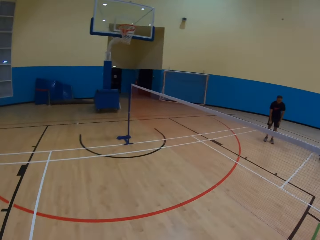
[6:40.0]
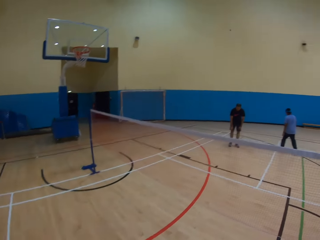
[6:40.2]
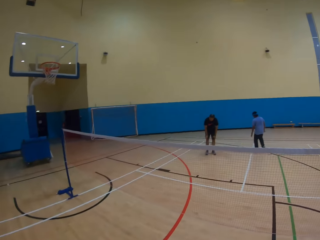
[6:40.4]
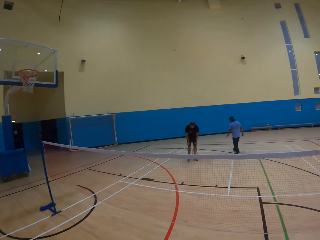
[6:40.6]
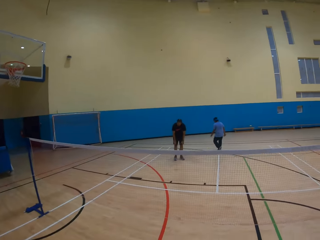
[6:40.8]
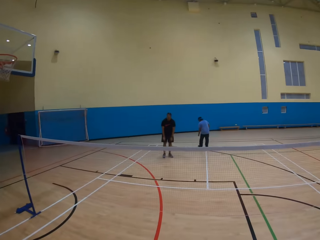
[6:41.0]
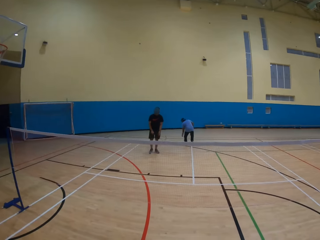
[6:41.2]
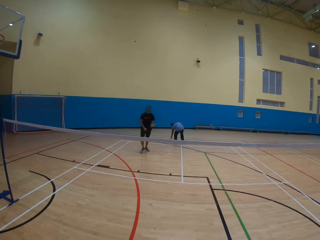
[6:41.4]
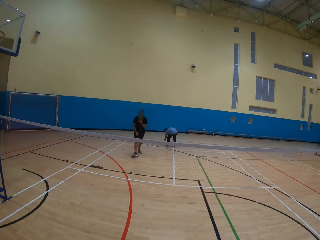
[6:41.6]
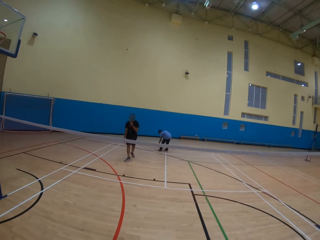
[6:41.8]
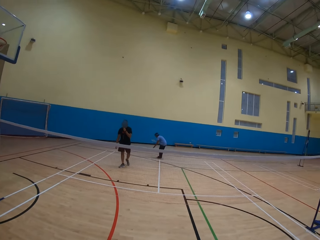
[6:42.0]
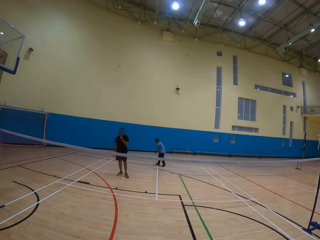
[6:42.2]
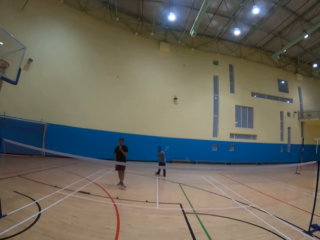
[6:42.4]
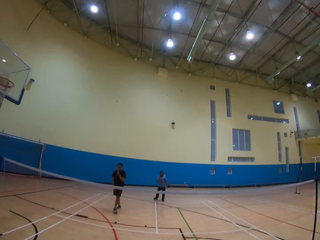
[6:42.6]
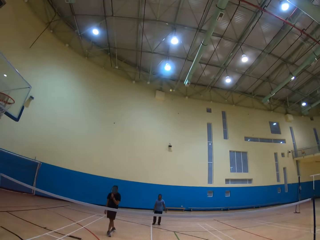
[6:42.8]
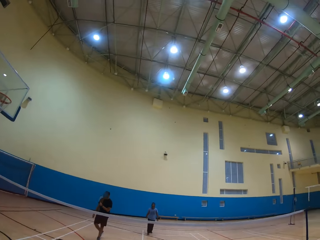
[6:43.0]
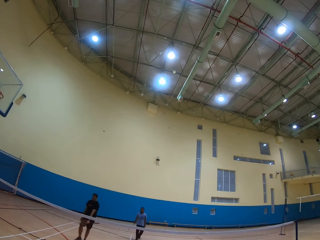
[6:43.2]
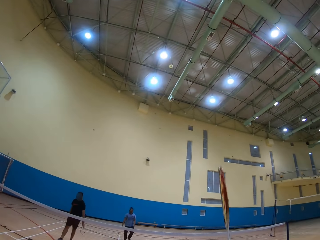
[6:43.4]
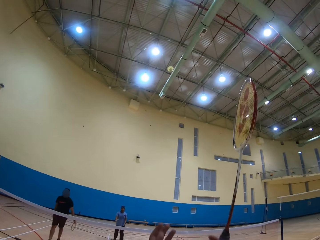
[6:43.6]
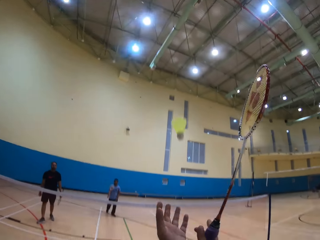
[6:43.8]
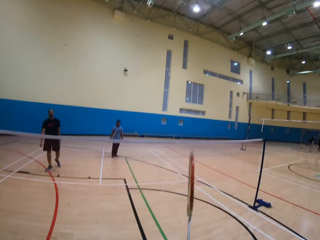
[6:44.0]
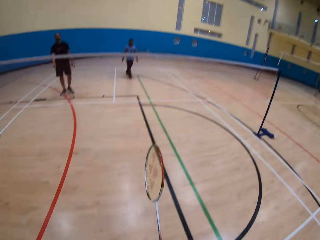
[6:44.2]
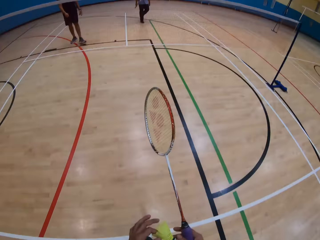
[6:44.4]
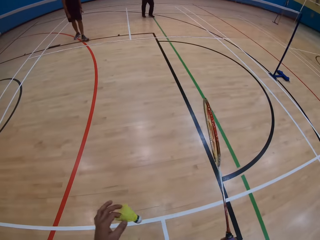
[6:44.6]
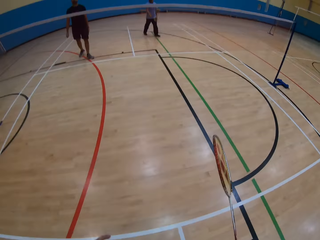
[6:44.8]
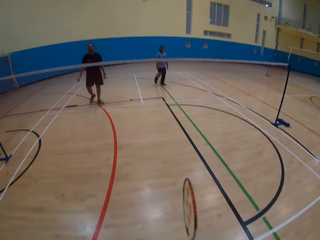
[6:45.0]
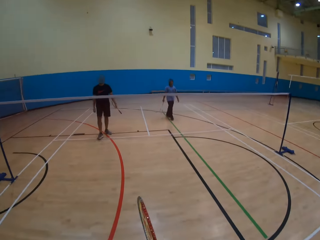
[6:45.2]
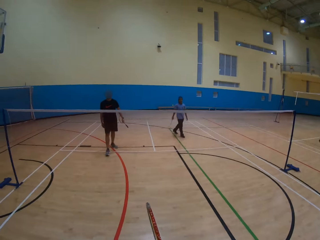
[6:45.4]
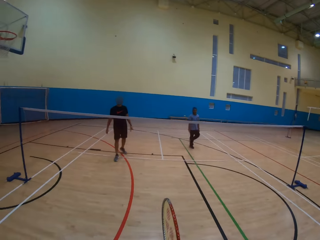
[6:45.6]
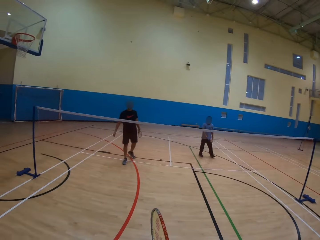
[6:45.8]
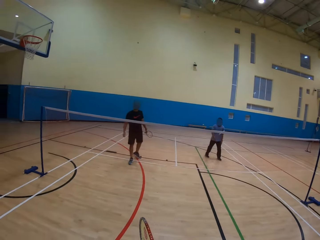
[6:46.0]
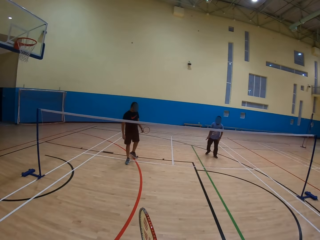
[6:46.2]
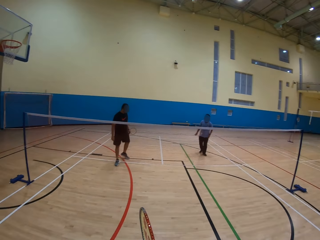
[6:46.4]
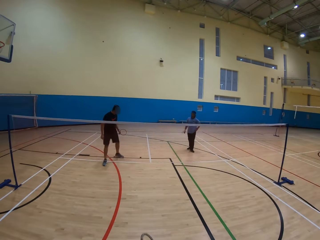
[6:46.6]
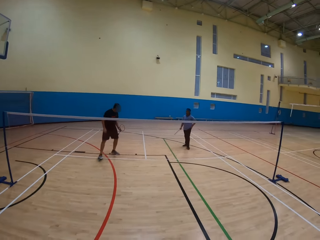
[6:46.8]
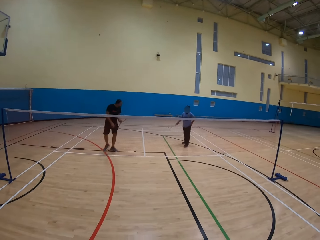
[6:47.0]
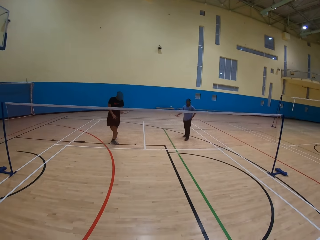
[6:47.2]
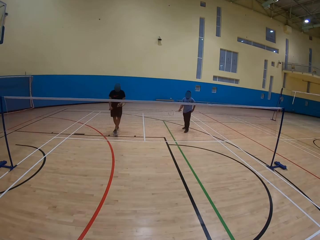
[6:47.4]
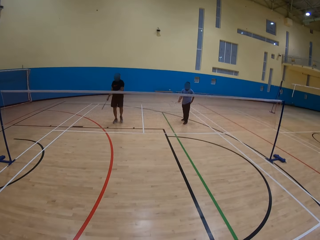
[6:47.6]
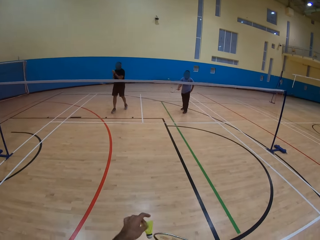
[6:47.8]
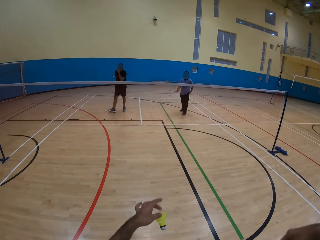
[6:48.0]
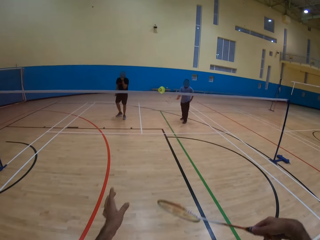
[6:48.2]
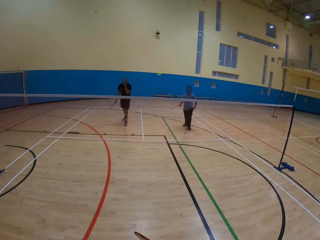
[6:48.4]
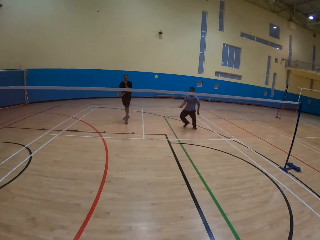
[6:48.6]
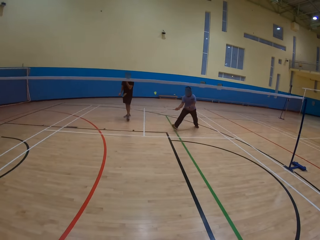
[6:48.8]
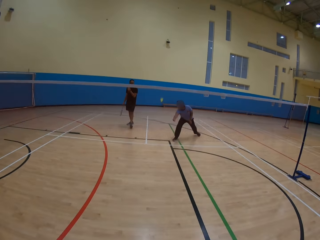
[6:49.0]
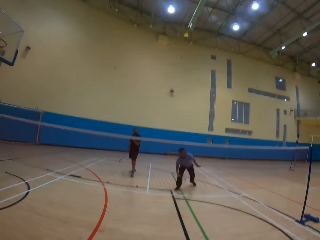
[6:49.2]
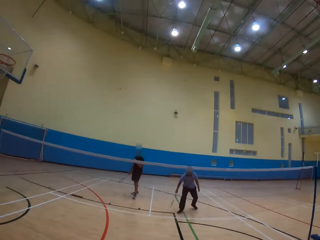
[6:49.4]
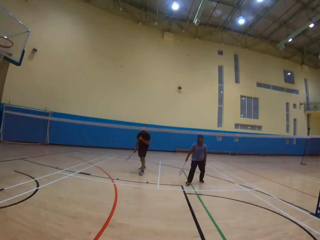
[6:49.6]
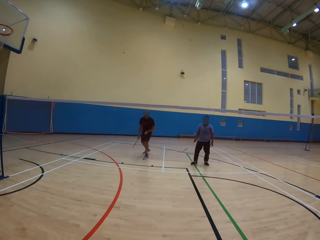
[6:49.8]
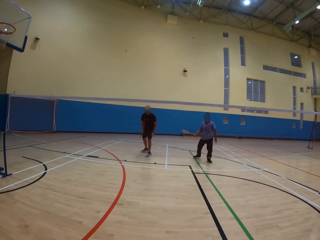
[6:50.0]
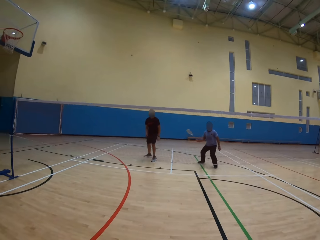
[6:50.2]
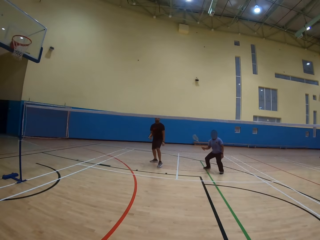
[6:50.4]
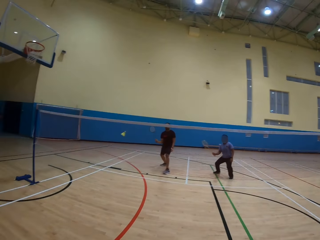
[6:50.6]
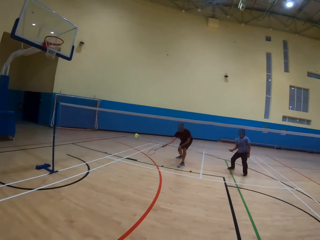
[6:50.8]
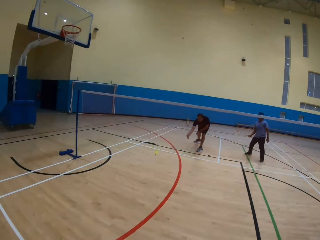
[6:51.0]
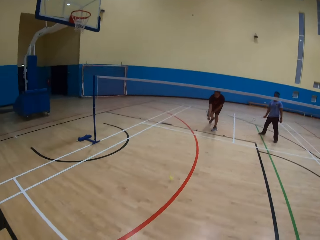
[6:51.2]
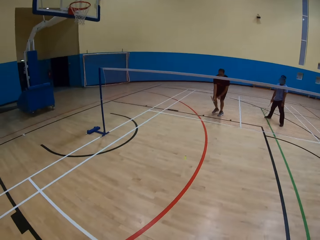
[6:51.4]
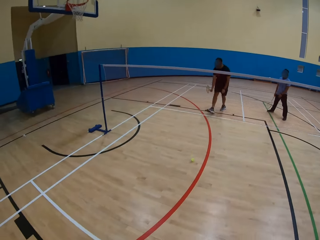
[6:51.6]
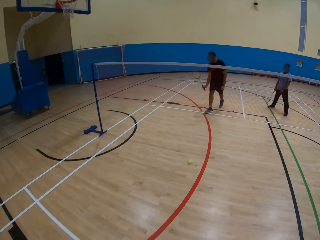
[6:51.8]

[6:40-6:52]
A man collects the ball and throws the ball. The camera wearer catches the ball. They throw the ball.

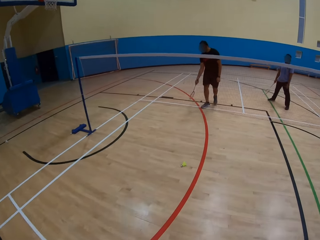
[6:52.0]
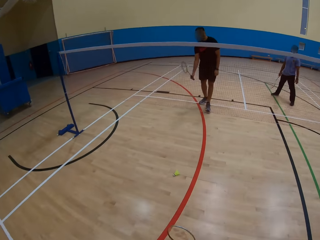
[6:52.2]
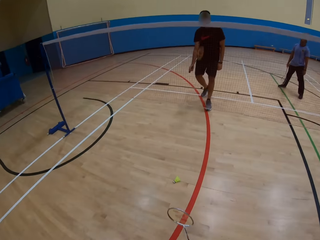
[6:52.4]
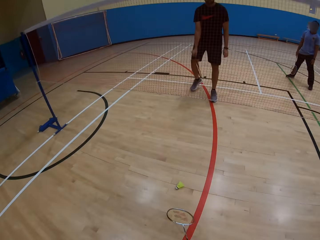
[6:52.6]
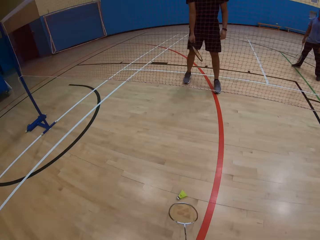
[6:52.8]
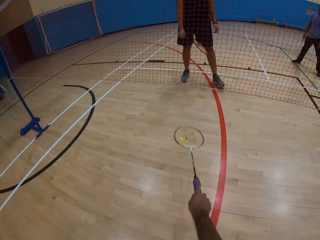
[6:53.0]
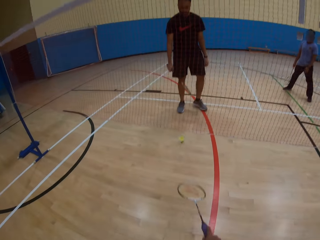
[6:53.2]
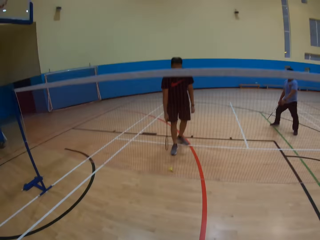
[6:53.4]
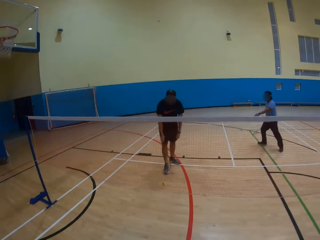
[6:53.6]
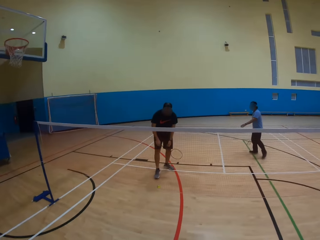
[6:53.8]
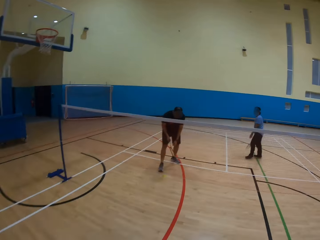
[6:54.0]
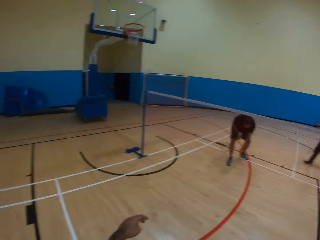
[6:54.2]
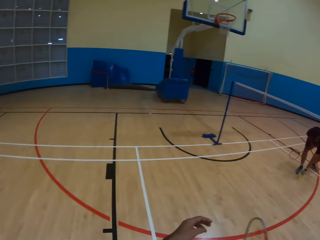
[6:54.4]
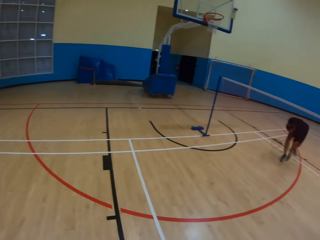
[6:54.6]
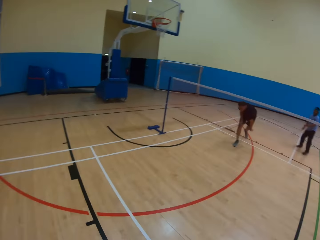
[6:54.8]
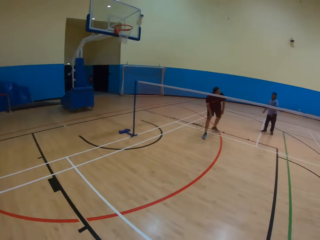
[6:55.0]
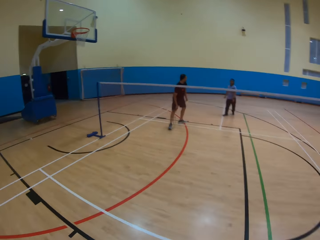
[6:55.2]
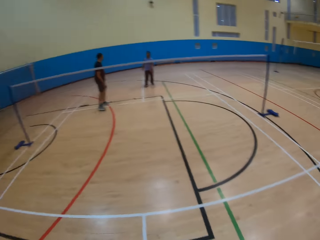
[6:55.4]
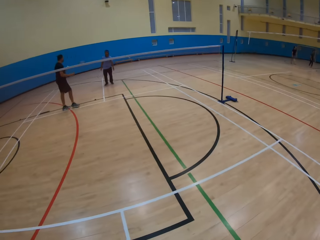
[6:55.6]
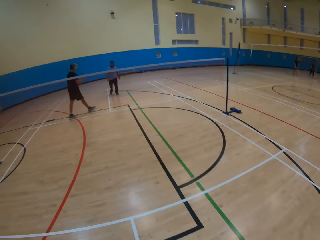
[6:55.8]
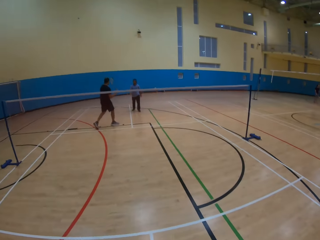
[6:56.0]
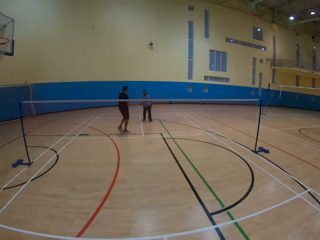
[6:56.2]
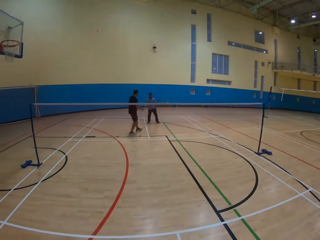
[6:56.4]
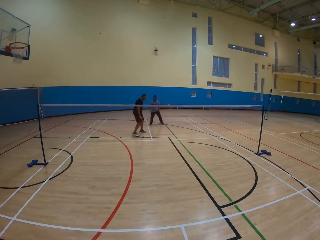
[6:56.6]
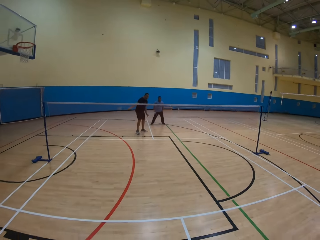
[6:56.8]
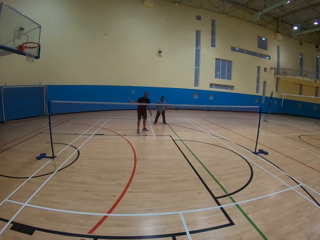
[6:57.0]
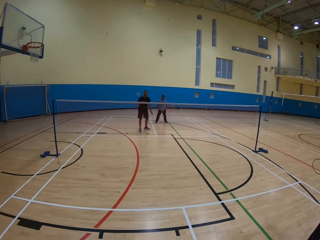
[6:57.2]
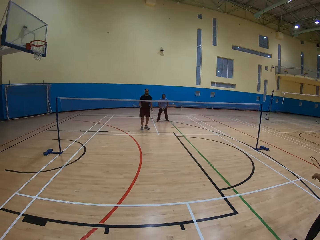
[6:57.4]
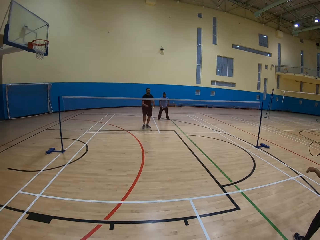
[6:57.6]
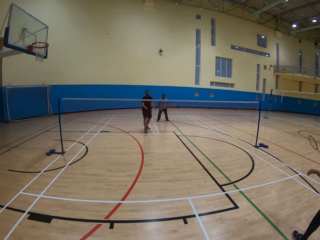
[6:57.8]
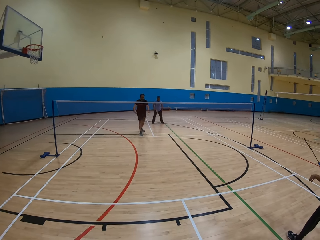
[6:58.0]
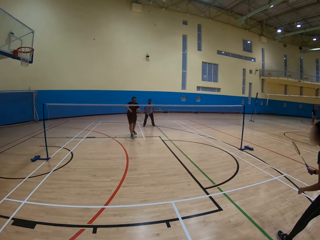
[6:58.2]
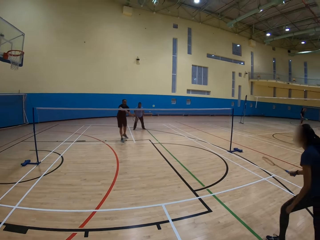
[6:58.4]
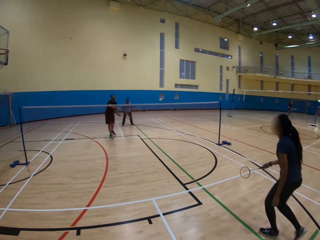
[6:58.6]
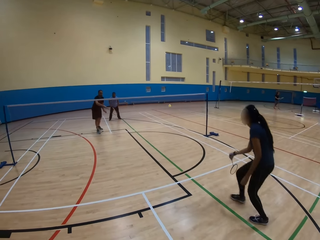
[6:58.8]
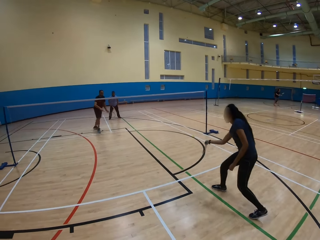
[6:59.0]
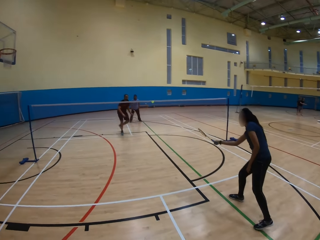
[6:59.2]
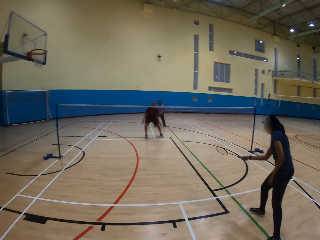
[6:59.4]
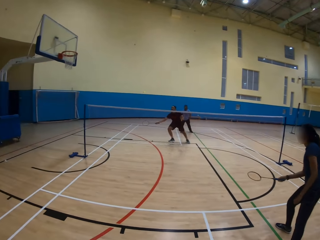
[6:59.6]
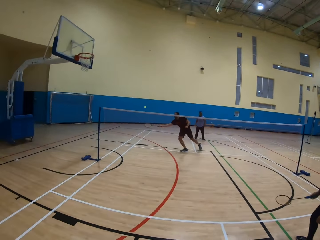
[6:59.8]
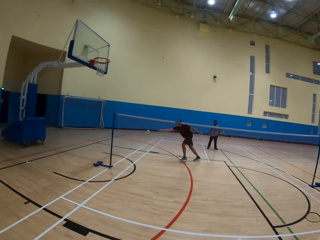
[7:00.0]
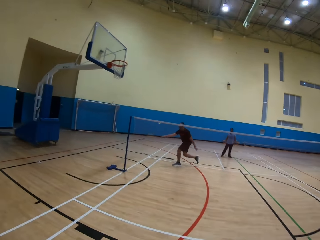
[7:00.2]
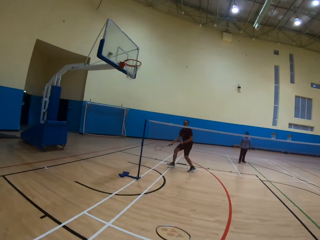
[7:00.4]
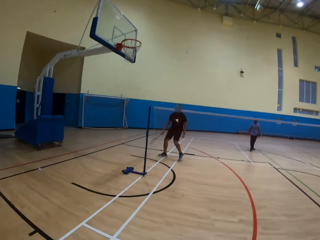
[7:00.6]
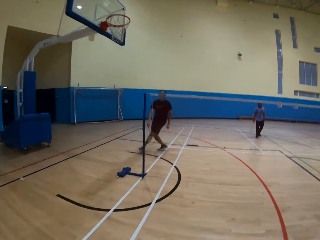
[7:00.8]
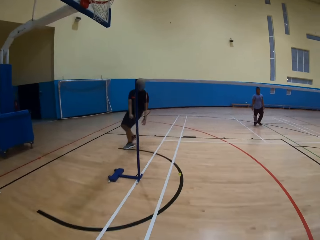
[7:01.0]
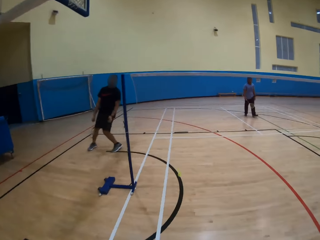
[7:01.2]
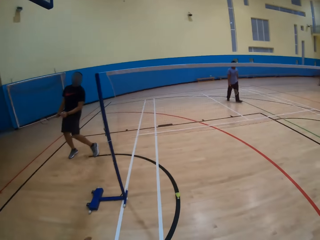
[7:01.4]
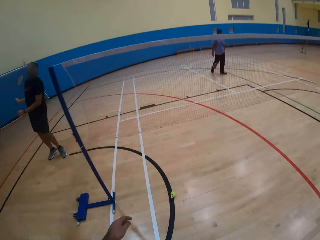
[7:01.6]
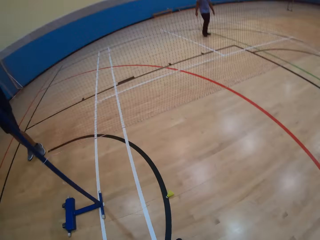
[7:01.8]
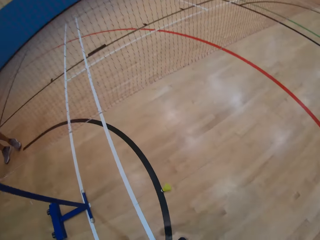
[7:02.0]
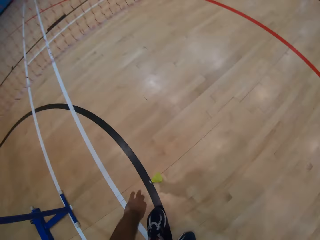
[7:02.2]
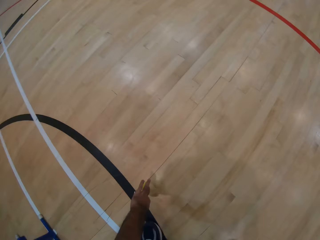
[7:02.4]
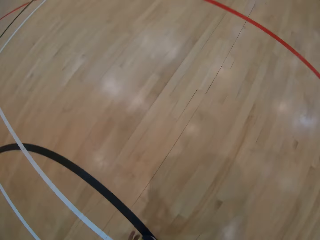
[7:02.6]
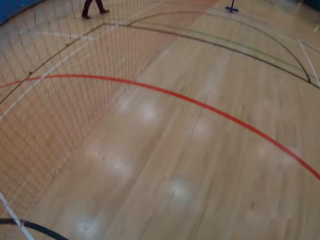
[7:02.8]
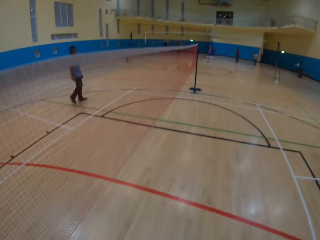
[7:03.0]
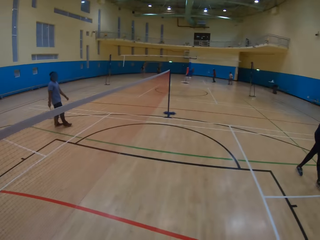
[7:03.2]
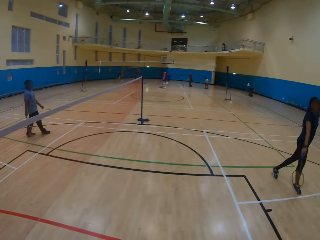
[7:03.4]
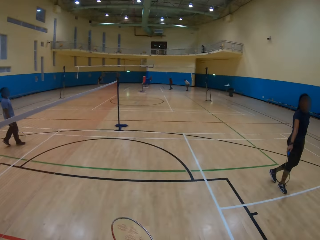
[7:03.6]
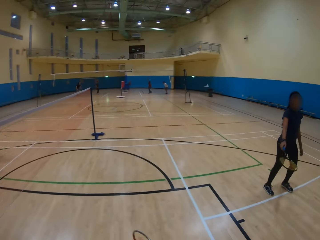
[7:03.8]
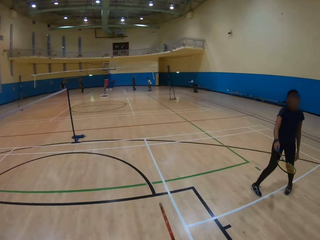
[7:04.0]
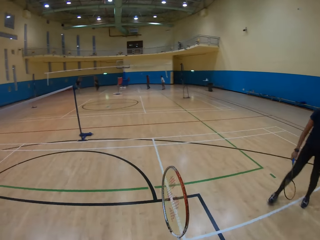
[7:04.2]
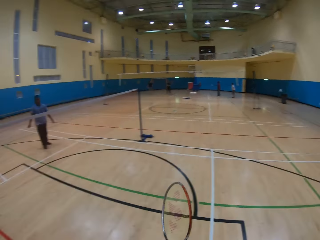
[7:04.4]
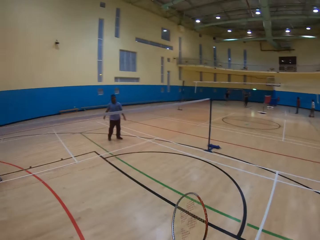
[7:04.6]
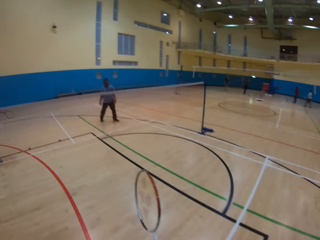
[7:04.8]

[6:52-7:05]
A man collects the ball and throws the ball. A lady throws the ball. The man throws the ball. The camera wearer picks up the shuttlecock or ball.
